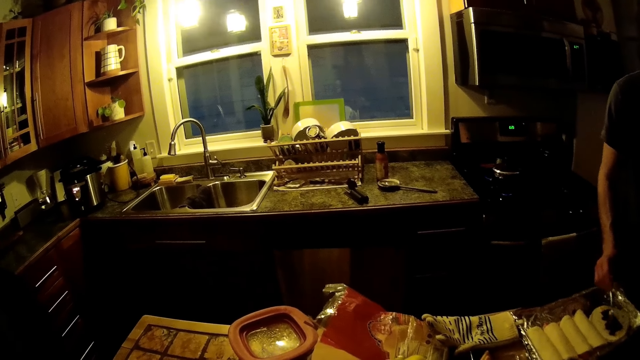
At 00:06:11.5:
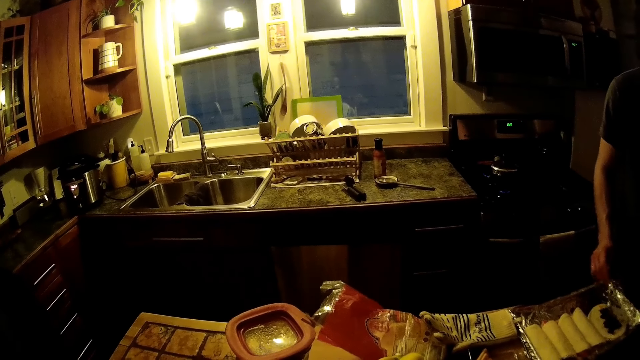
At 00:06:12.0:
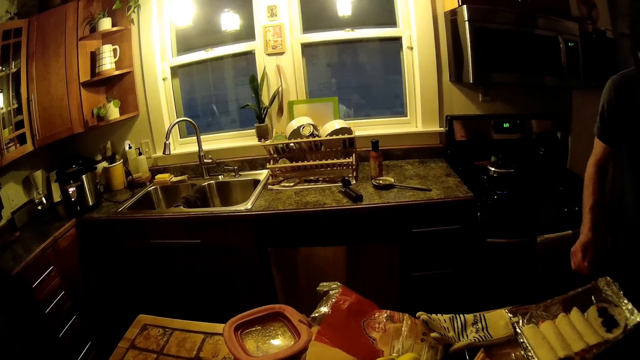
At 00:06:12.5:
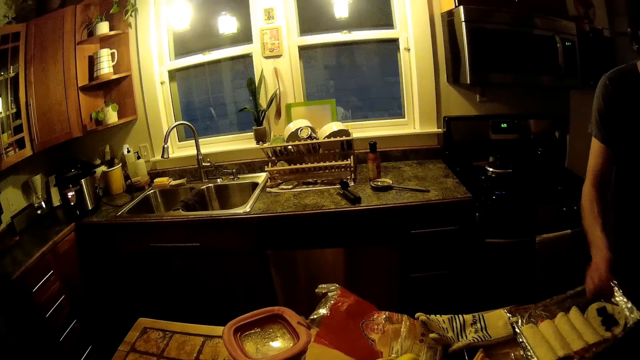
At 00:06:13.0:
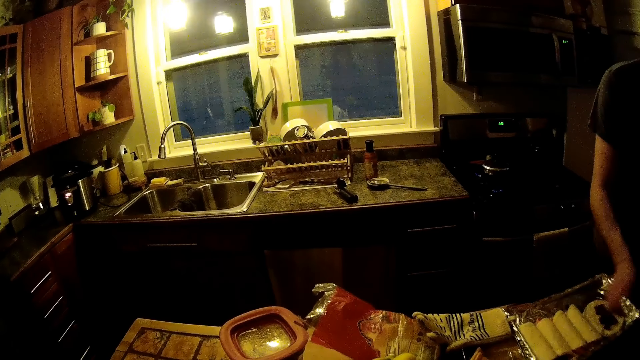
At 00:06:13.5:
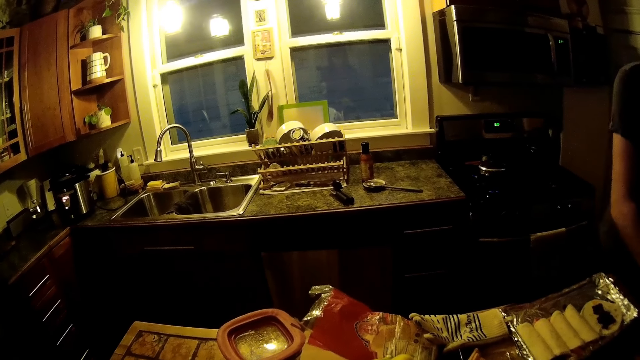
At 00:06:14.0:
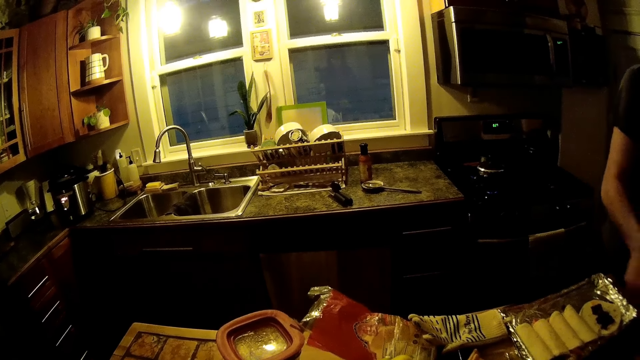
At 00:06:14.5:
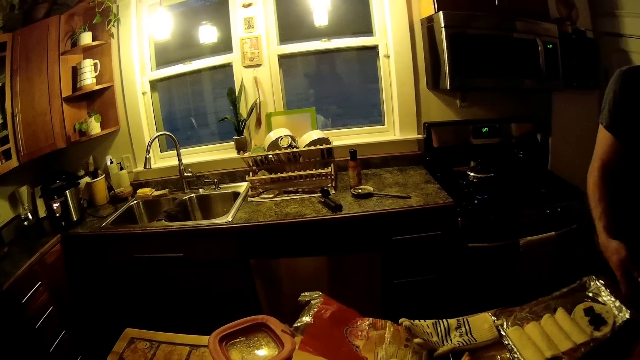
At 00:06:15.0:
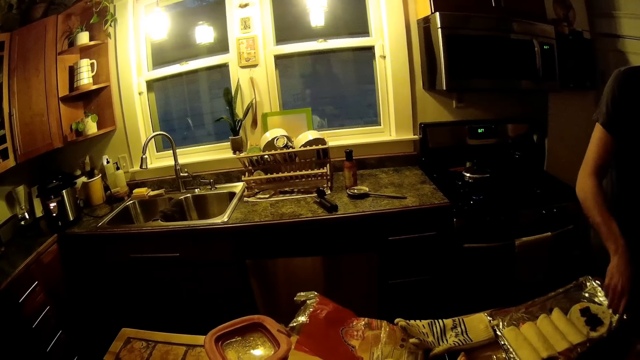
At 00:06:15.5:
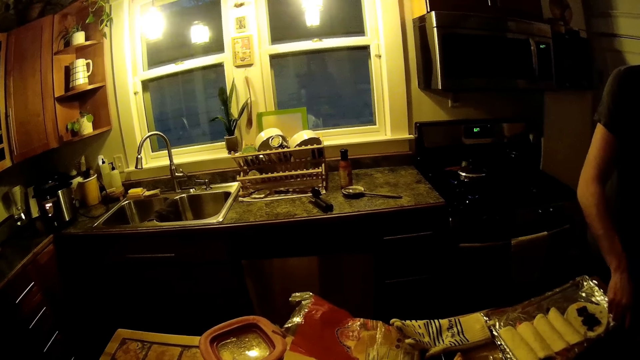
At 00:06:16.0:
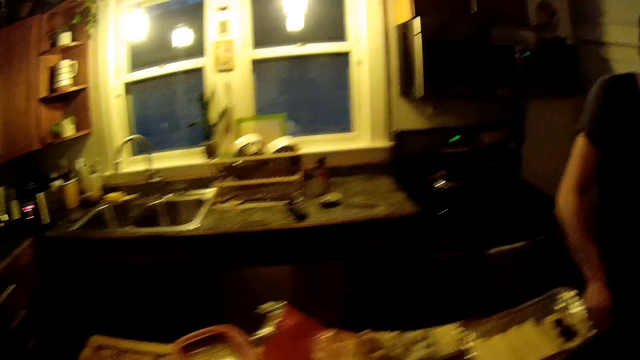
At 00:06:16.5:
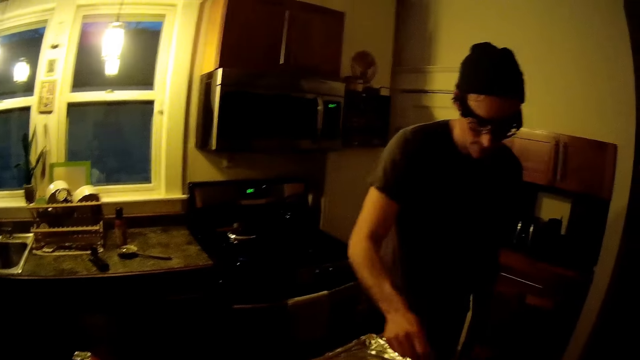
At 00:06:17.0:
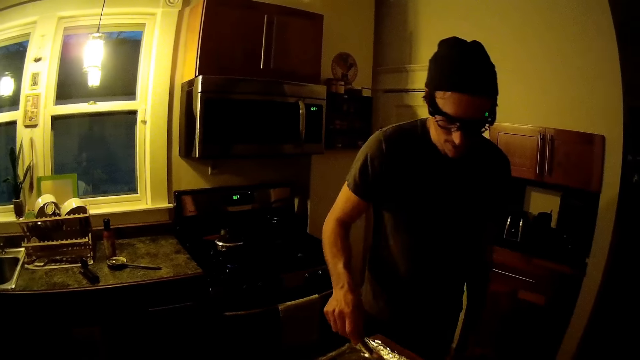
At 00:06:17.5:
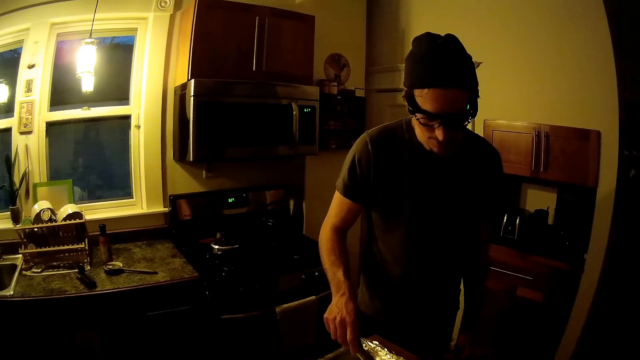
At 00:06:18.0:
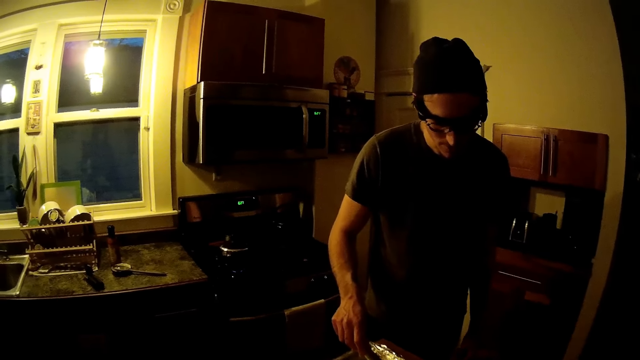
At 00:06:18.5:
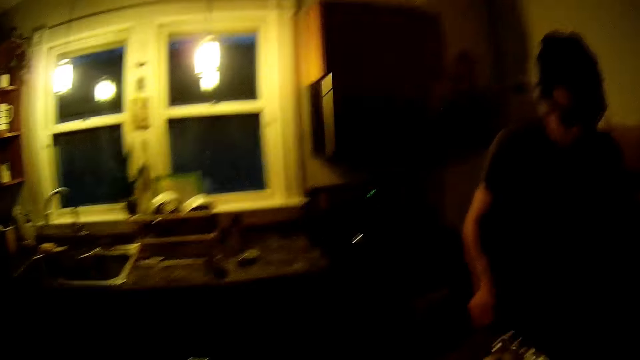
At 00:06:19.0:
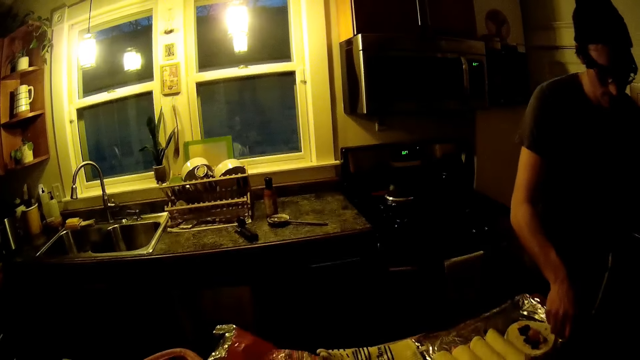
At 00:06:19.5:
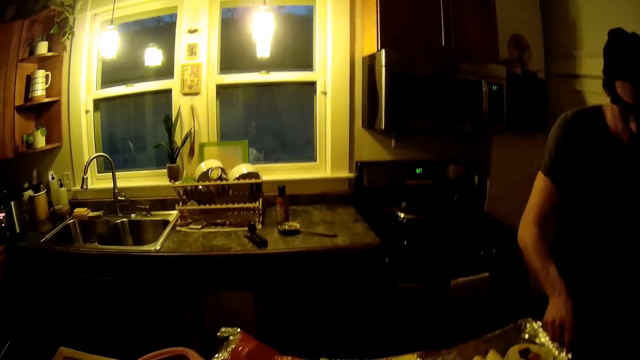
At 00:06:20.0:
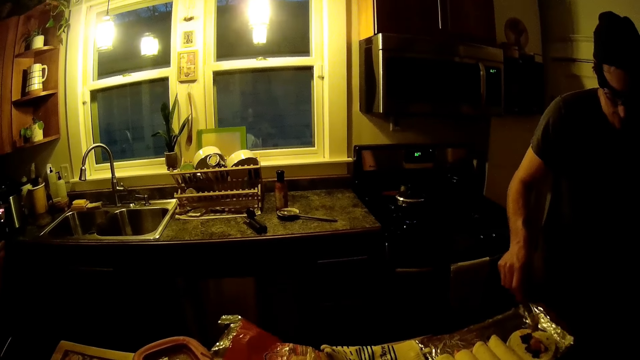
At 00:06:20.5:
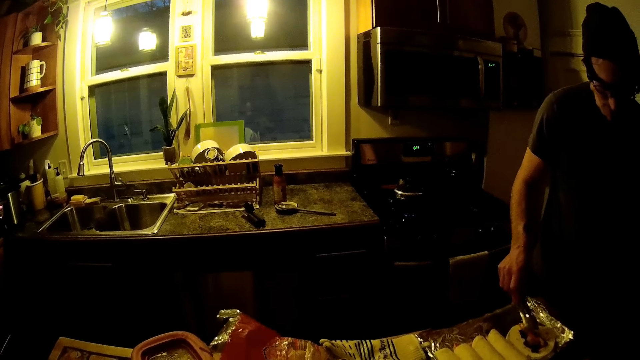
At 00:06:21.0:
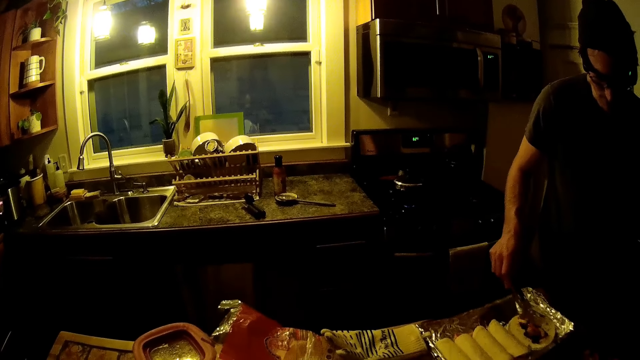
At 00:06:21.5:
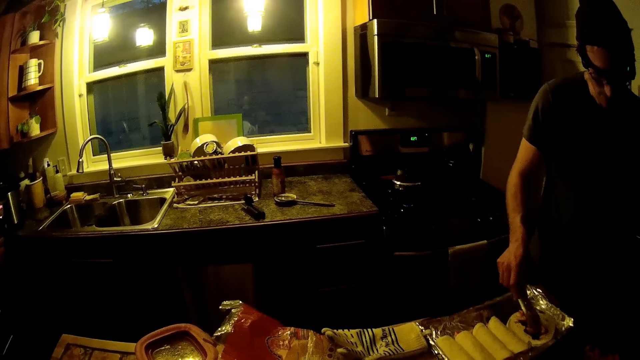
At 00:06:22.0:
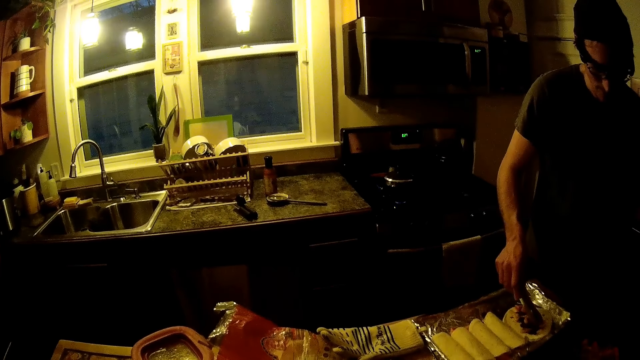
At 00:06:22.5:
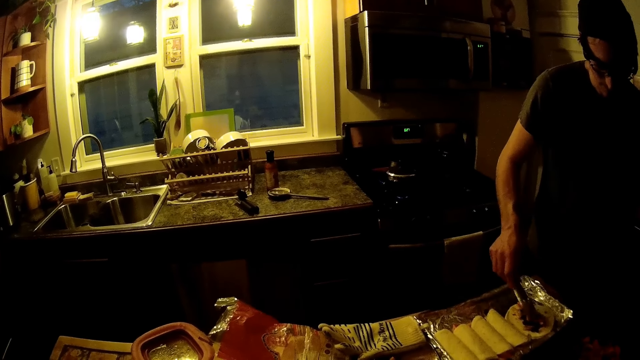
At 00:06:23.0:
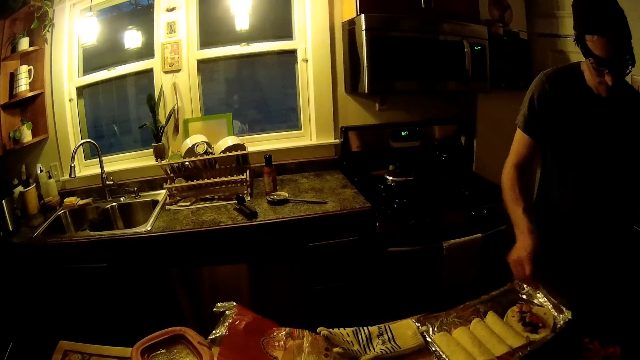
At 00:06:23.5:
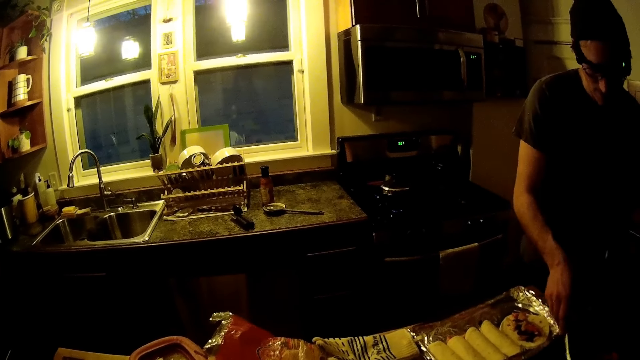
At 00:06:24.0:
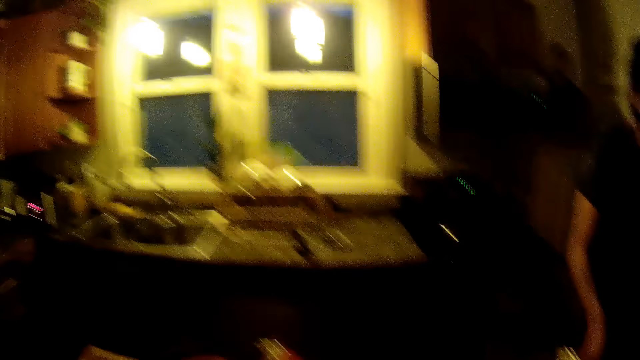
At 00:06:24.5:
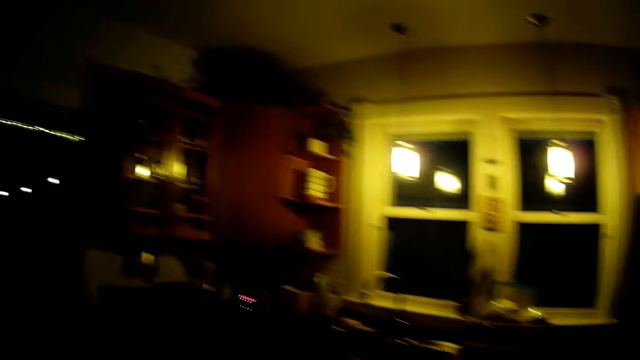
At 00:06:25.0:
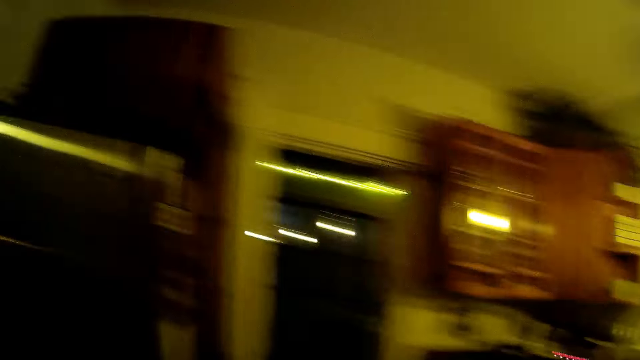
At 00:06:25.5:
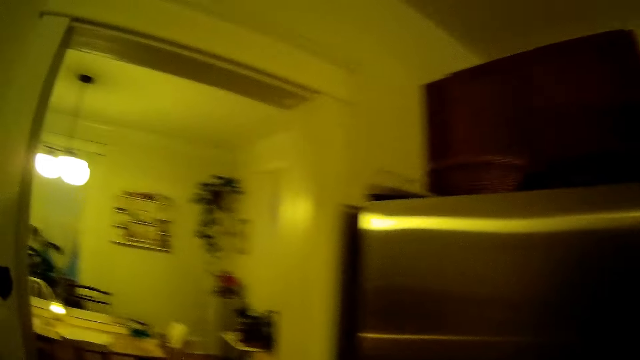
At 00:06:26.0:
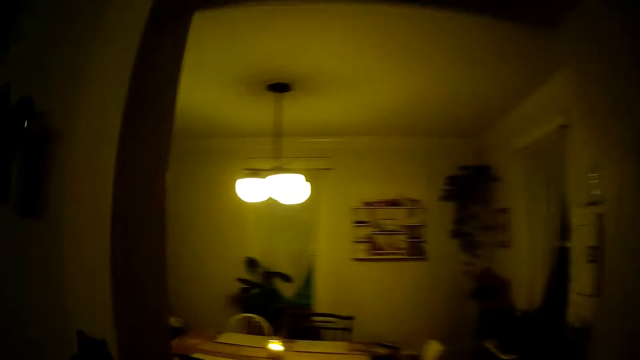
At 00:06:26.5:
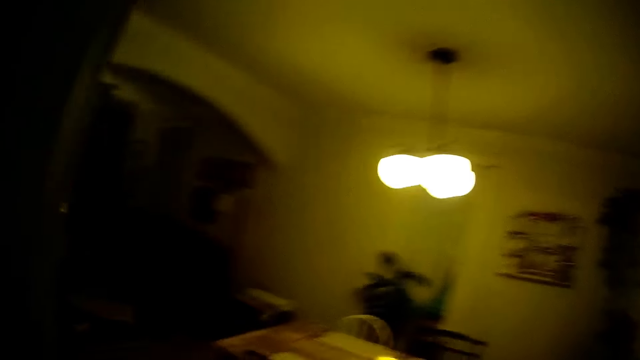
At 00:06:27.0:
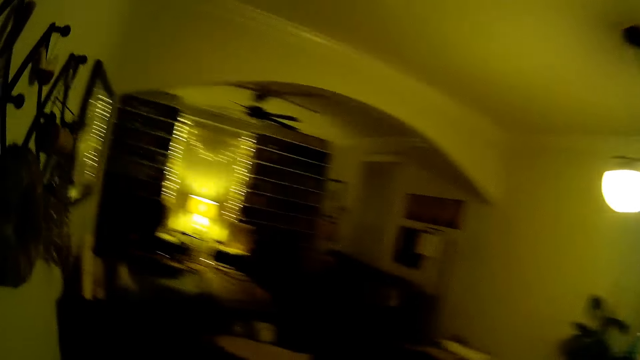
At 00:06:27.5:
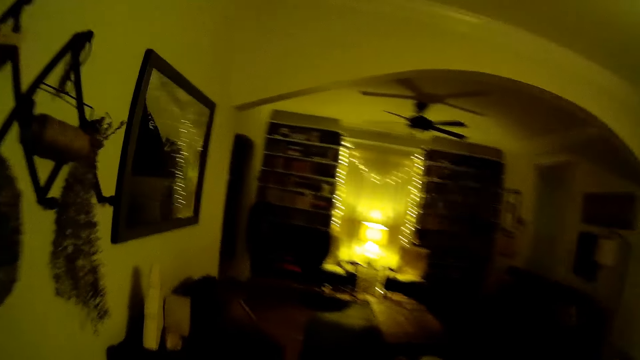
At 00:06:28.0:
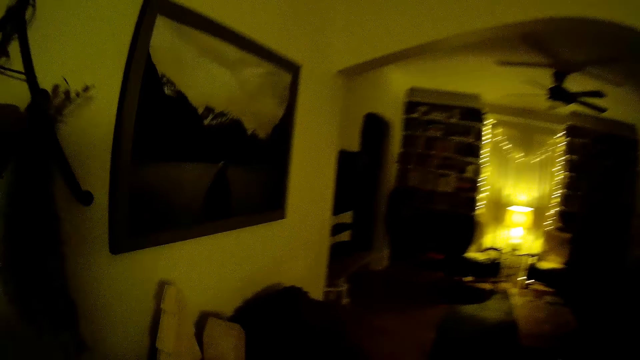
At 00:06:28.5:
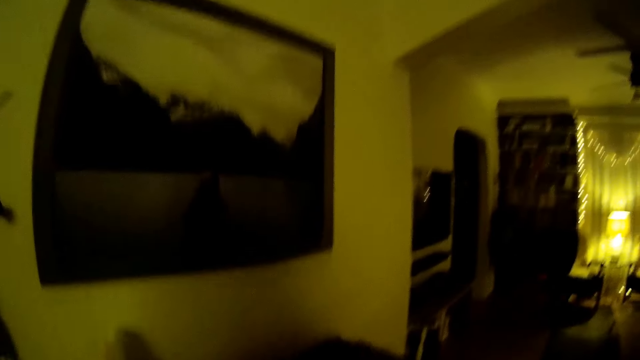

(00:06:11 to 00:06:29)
The camera wearer converses with the man. The man drops the spoon on the kitchen counter with his right hand. He picks up the tong with his right hand from the kitchen counter. He spreads sauce on the dough with the tong. The camera wearer replies to the man. The man talks to the camera wearer. The man drops the tong in a bowl on the kitchen counter with his right hand. The camera wearer replies to the man. They walk to the dining room.

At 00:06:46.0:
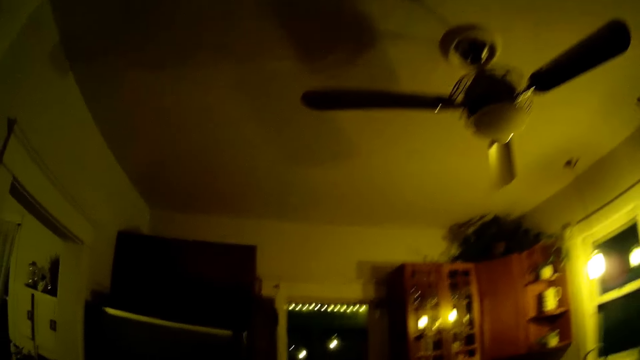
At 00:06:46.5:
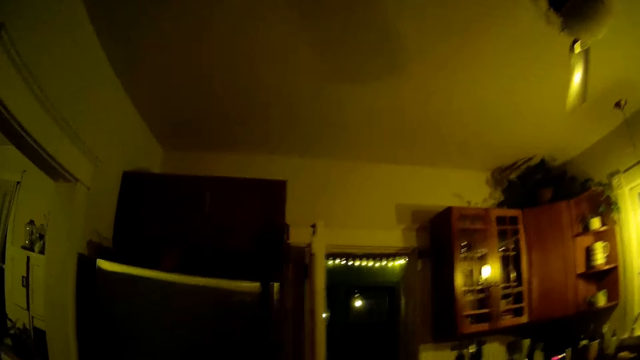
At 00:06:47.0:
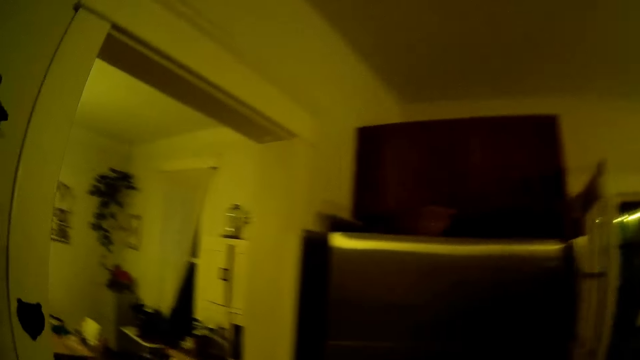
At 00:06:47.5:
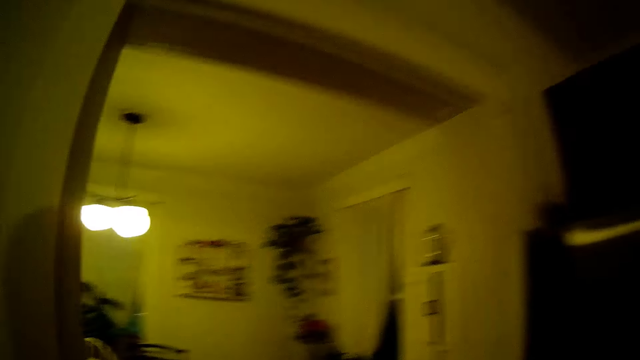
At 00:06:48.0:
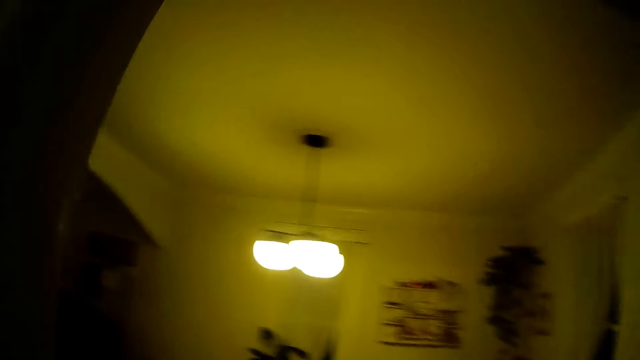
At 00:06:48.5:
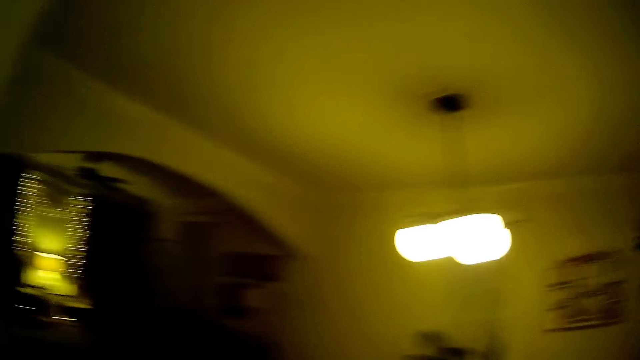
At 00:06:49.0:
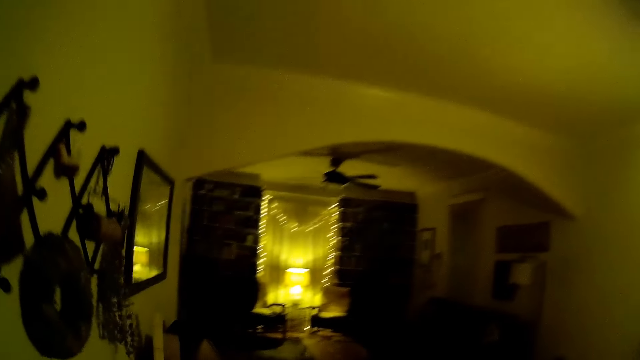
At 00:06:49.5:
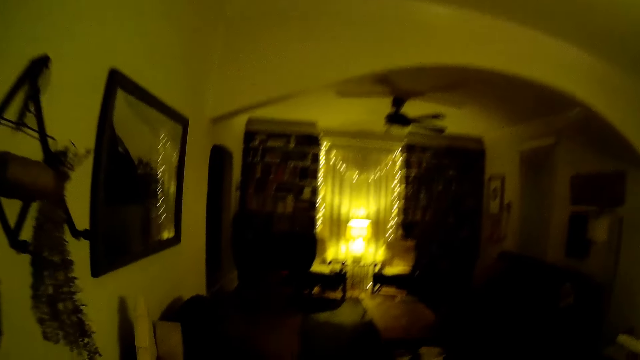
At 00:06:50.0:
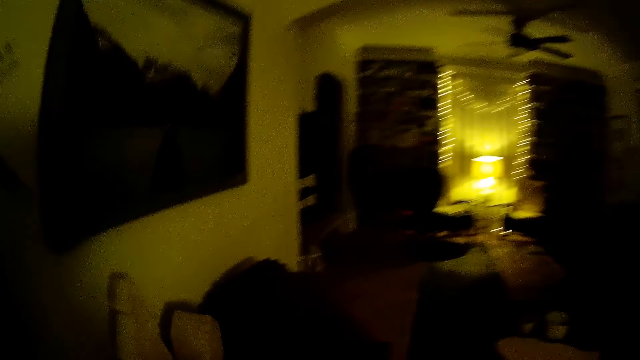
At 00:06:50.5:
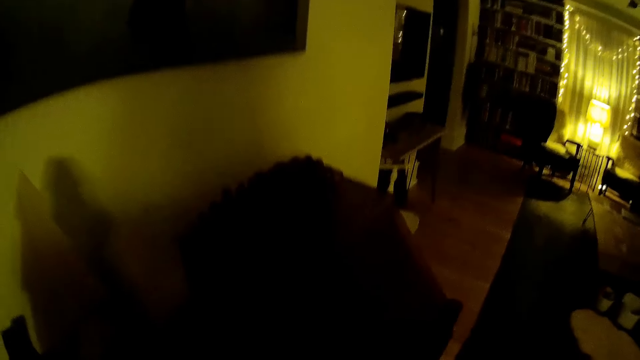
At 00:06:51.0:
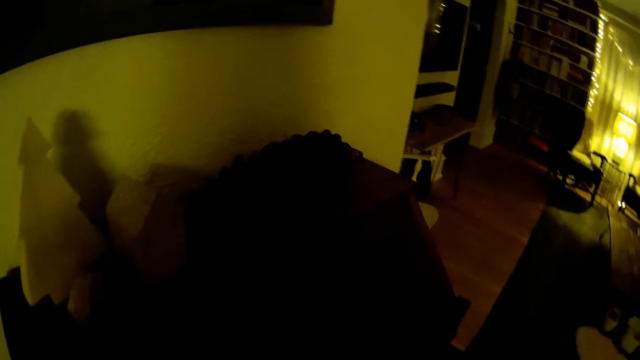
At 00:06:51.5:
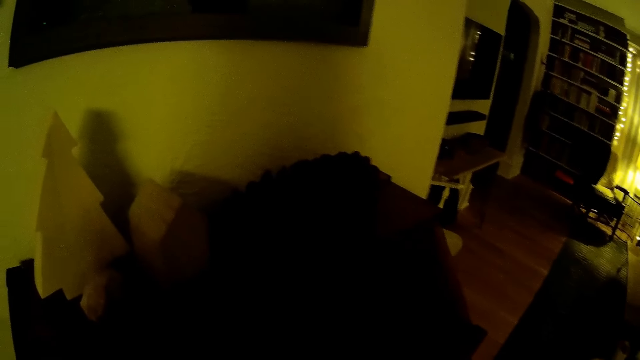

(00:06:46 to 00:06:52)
The camera wearer walks to the dining room. They put something on the drawer.
